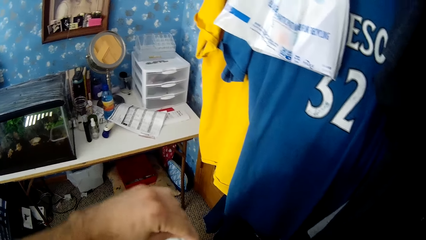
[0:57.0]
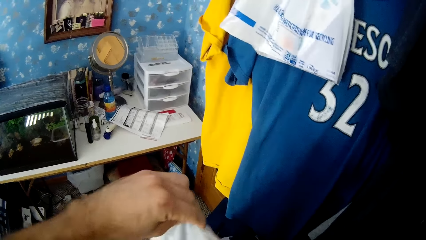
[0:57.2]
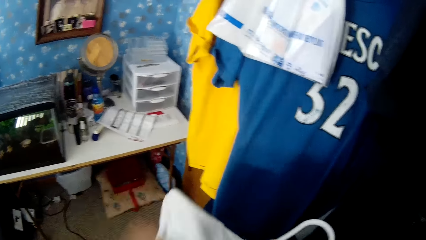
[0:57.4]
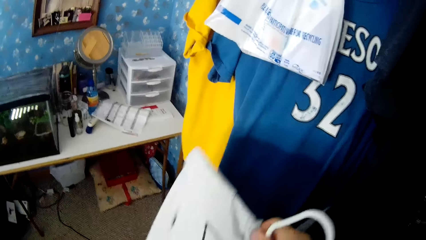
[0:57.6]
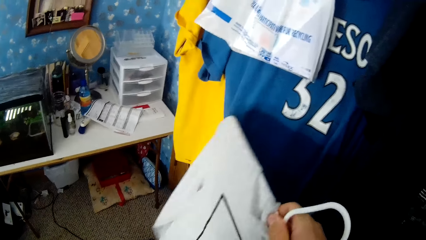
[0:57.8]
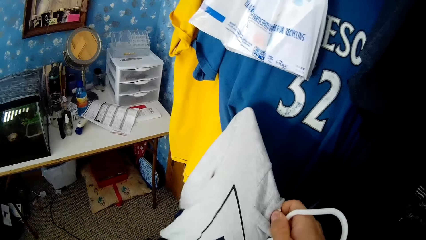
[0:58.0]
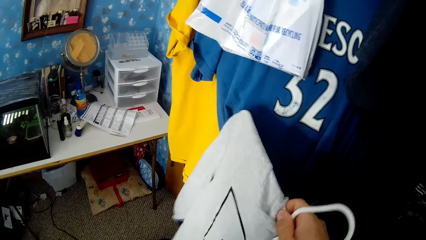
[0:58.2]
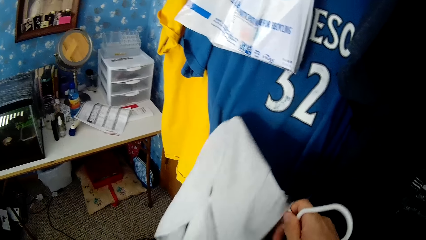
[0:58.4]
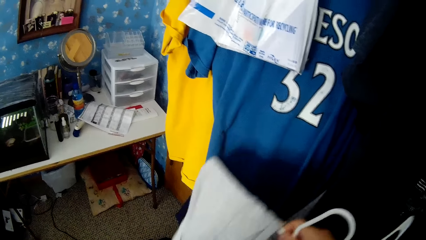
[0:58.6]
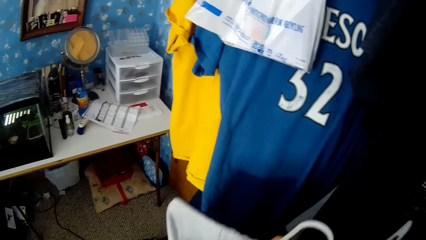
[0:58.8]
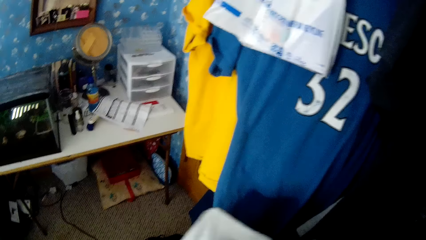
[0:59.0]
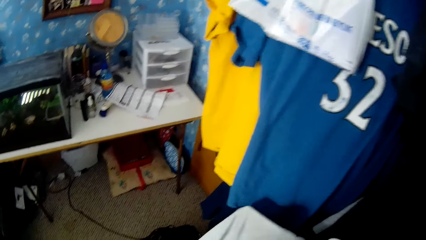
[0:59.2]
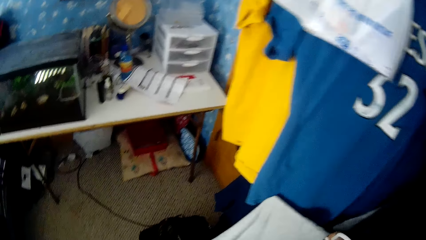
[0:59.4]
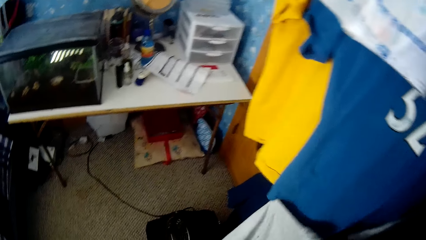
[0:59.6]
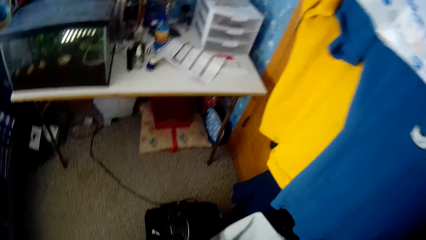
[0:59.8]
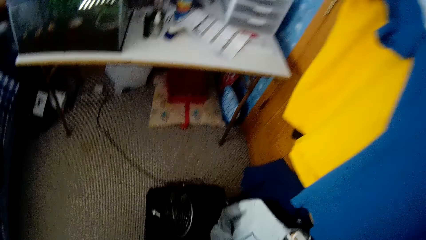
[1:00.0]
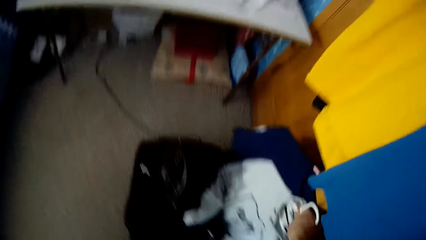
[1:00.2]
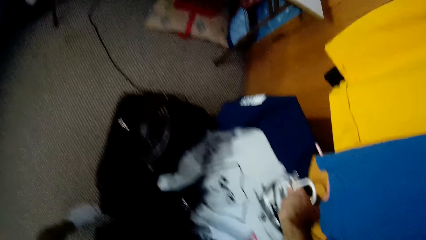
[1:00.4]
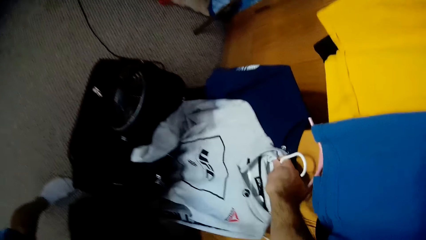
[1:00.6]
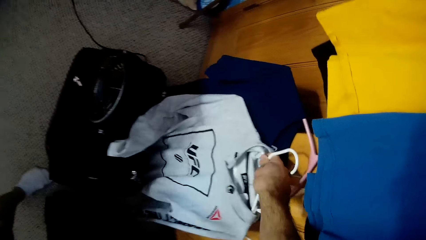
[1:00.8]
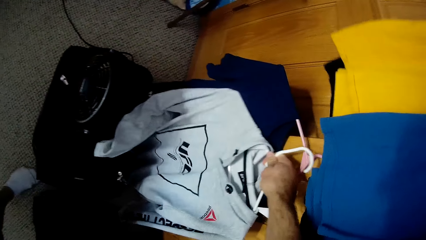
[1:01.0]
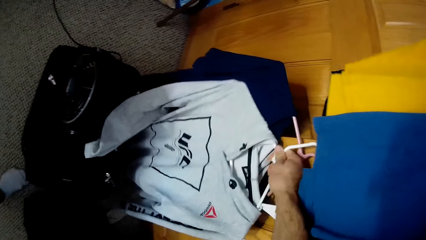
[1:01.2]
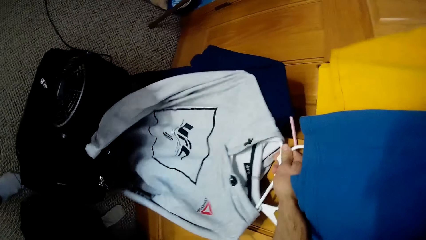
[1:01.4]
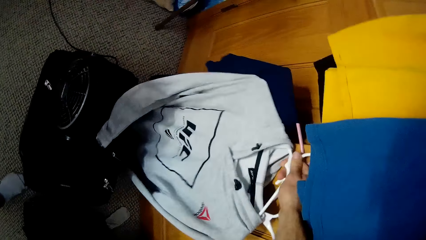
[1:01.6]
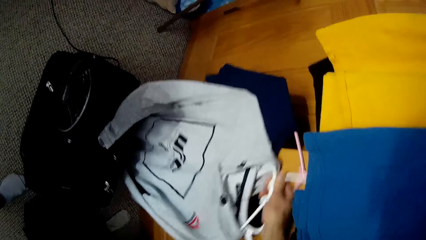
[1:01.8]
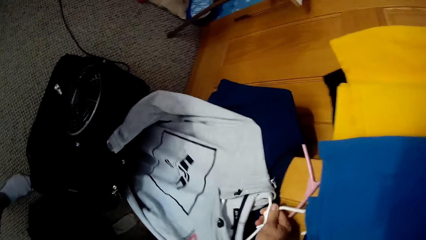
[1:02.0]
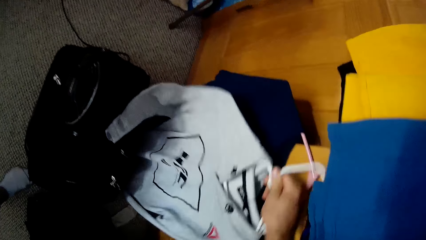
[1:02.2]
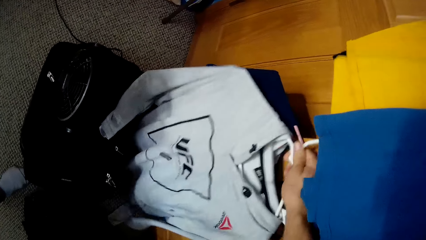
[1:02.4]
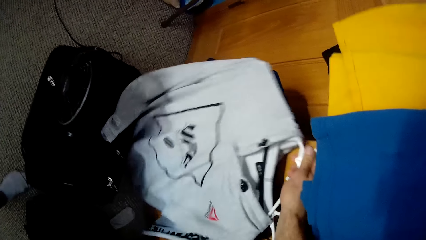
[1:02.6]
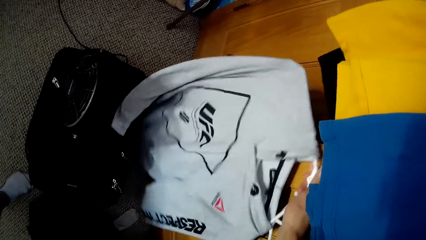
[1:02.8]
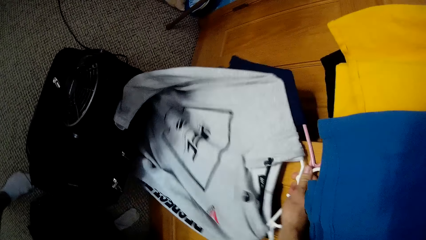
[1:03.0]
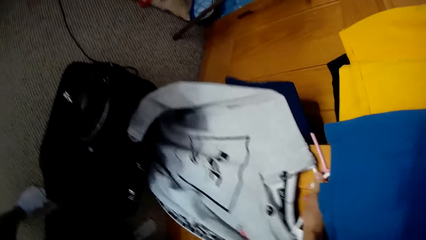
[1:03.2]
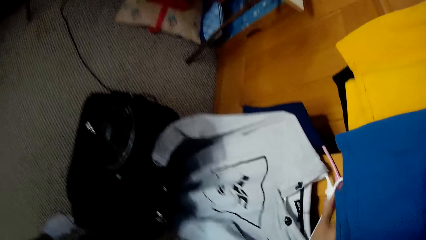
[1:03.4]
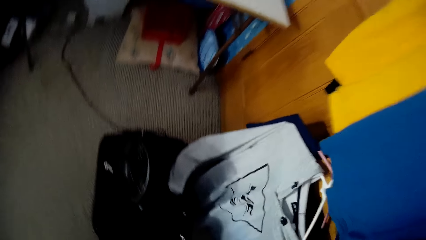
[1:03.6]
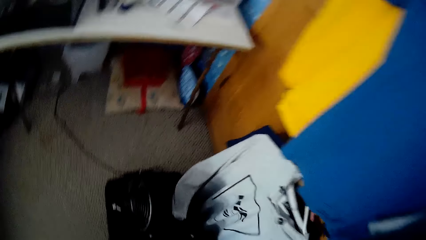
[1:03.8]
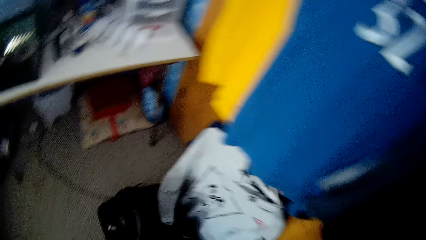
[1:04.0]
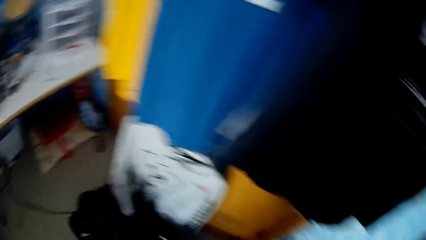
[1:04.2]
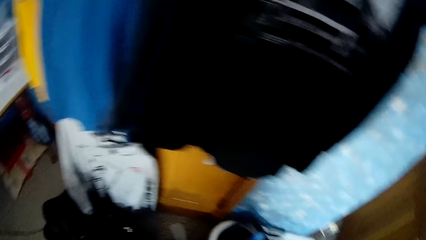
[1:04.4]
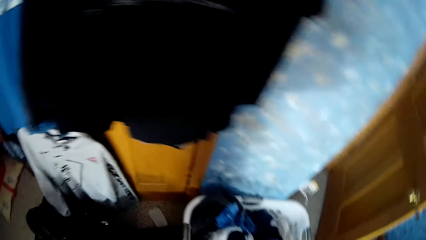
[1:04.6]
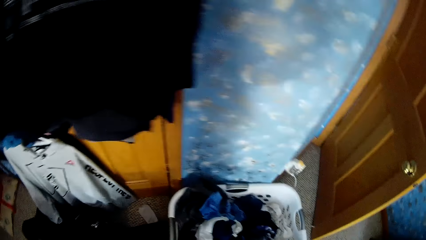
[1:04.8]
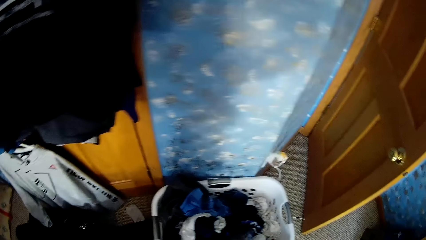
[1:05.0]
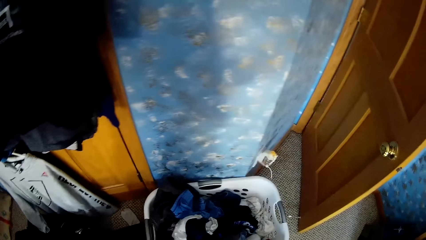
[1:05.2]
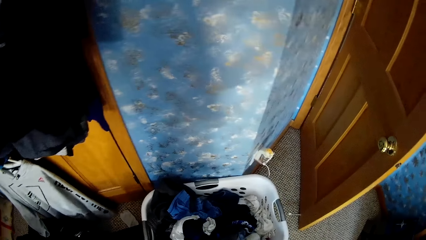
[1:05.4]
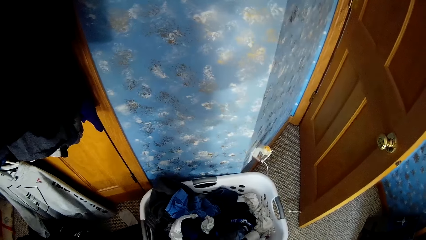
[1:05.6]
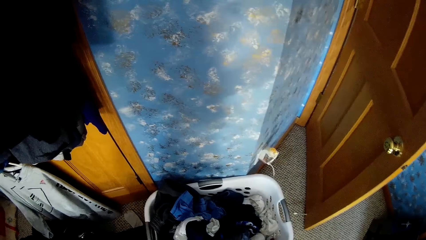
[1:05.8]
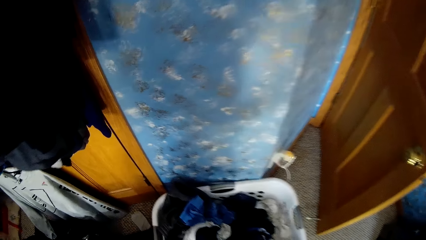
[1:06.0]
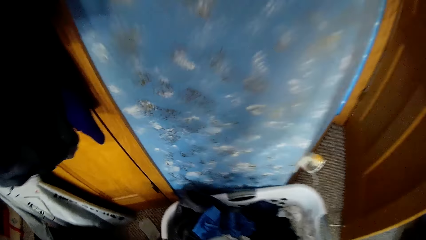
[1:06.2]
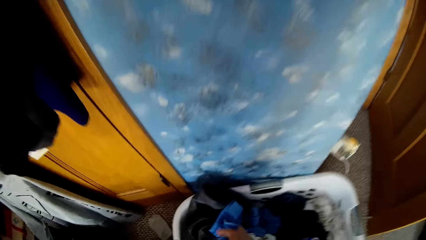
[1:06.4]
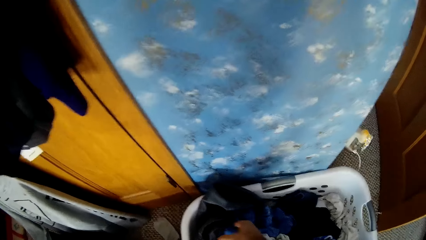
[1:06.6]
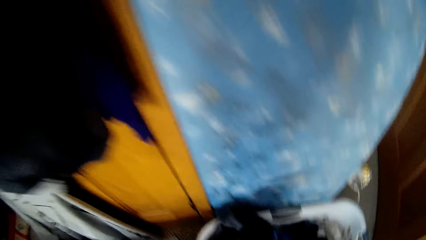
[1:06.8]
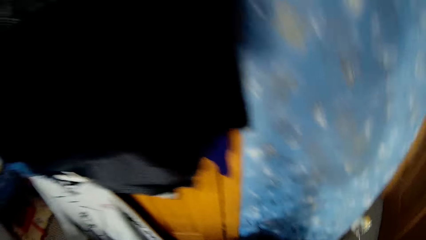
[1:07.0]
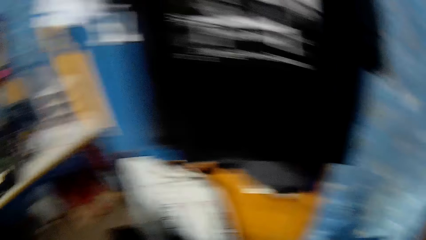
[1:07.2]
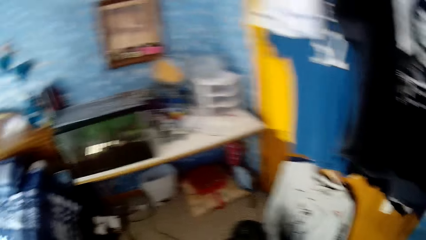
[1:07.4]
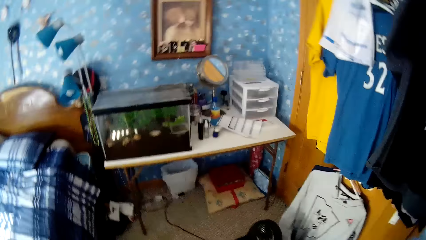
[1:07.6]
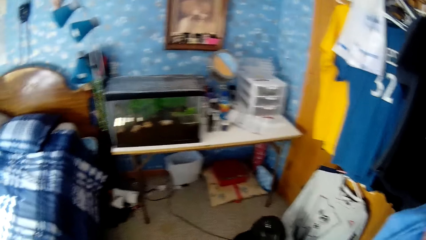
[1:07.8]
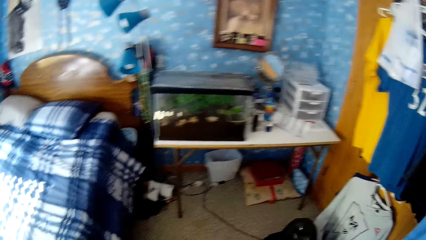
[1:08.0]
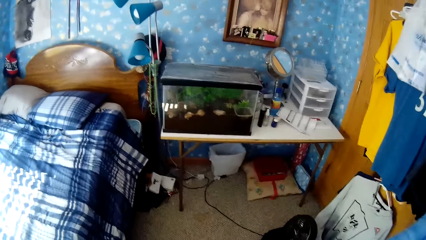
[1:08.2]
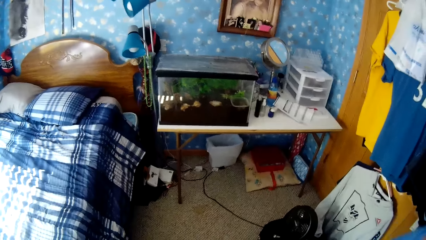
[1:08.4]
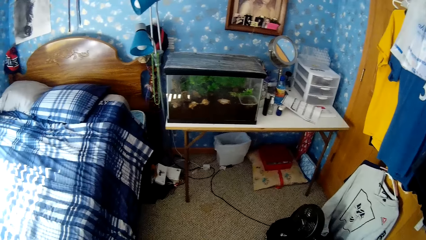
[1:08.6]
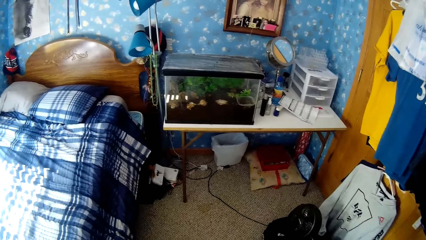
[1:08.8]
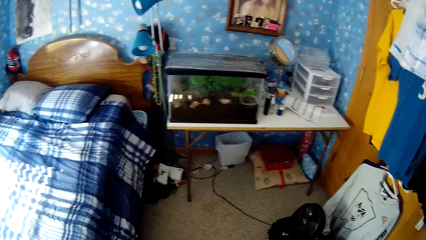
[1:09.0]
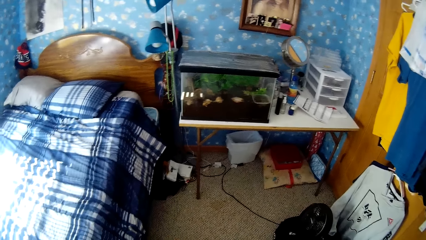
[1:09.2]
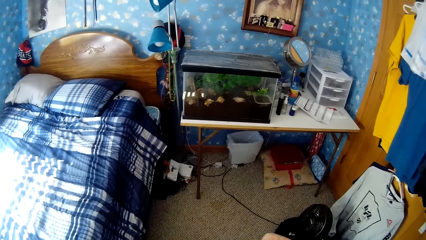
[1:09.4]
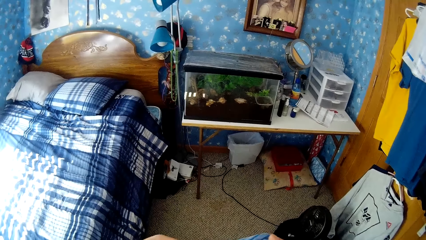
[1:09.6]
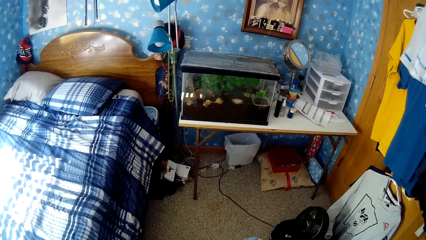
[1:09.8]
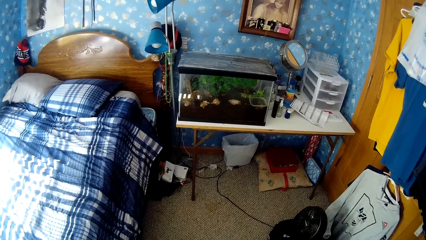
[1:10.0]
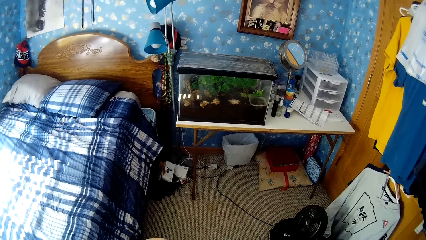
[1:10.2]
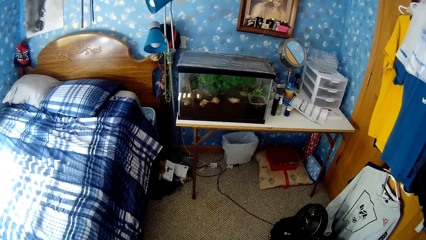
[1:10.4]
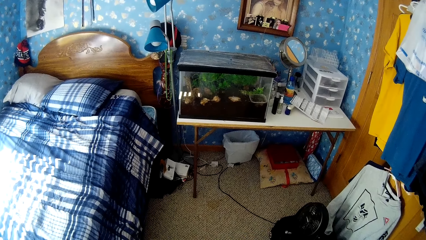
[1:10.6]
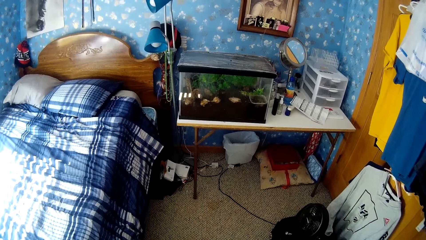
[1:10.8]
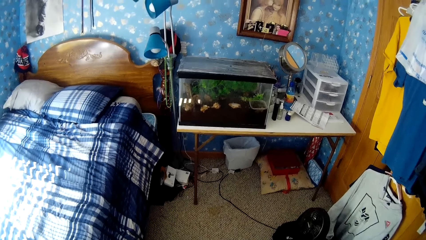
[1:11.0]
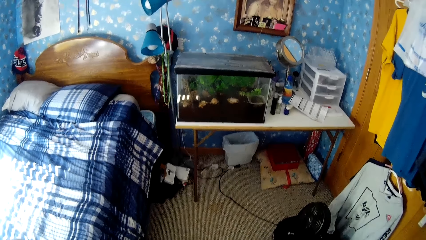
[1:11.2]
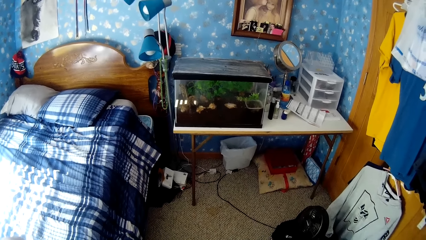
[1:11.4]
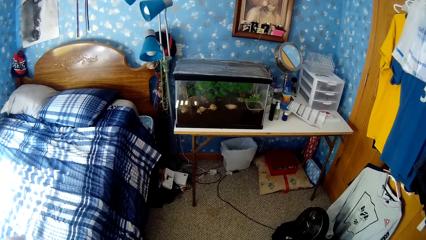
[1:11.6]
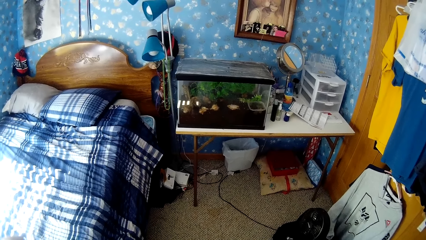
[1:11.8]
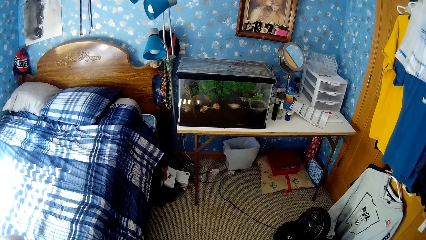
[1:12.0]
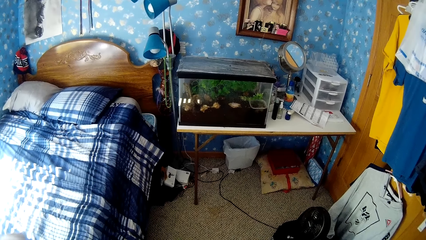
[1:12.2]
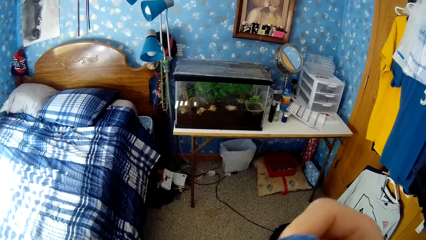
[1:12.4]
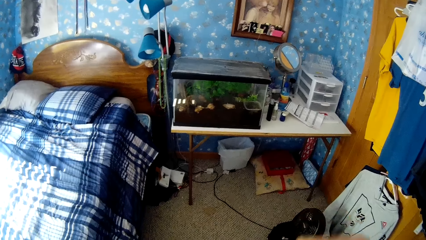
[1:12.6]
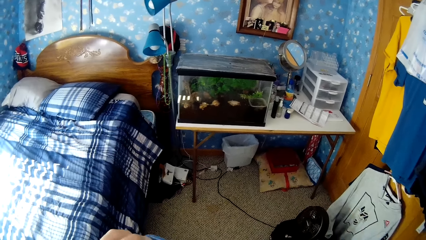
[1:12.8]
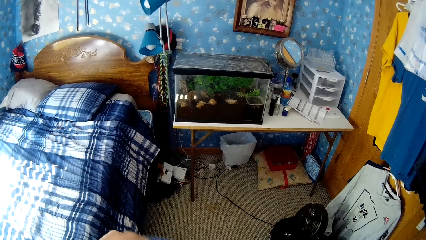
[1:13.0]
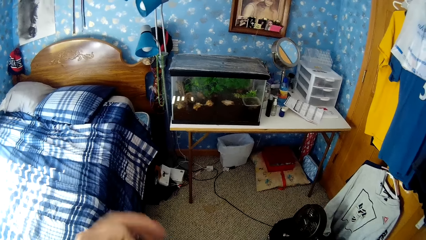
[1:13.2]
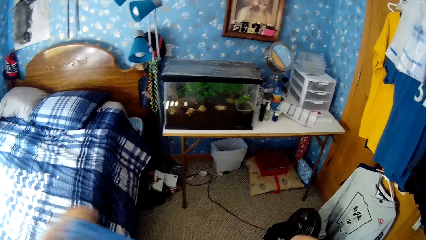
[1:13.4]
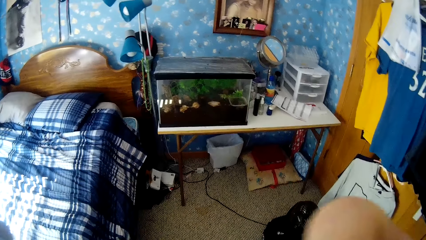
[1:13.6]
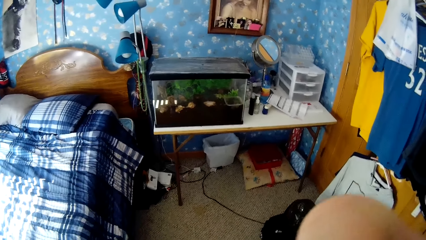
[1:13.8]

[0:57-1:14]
The camera wearer adjusts a cloth with the right hand. They hang the cloth on the hanging rack with the right hand. They stare at the basket. They pick up a cloth from the laundry basket. They stare at the table. They adjust the cloth with both hands.
